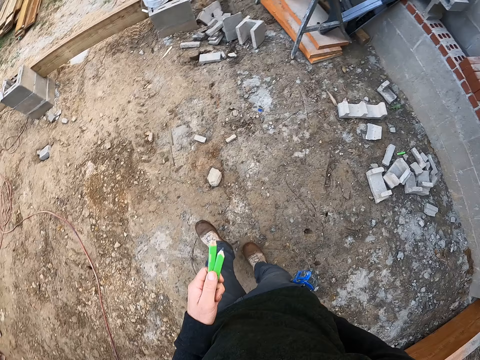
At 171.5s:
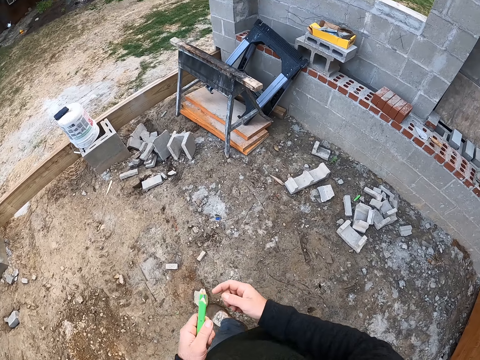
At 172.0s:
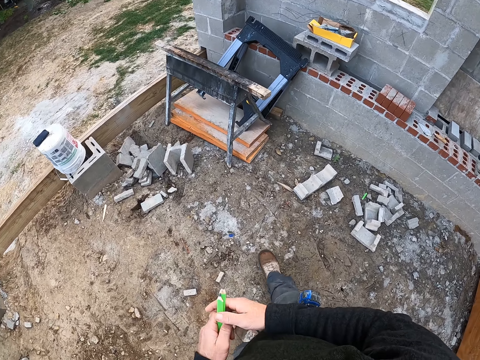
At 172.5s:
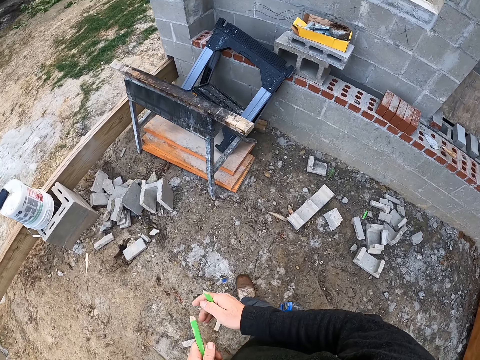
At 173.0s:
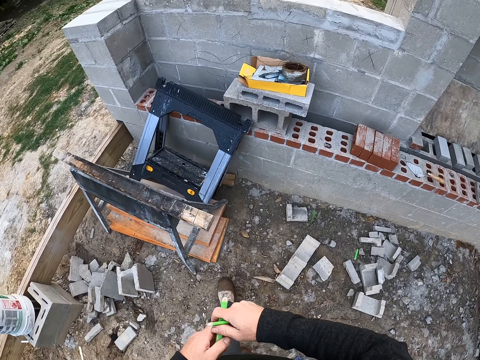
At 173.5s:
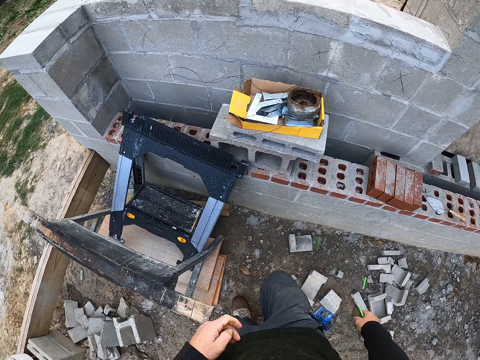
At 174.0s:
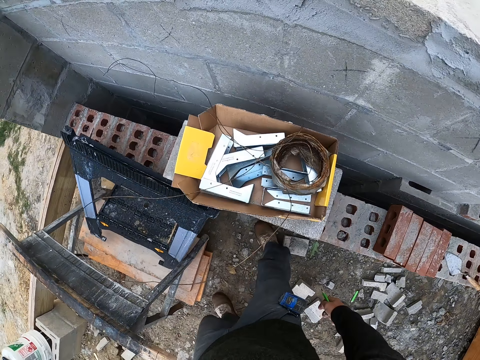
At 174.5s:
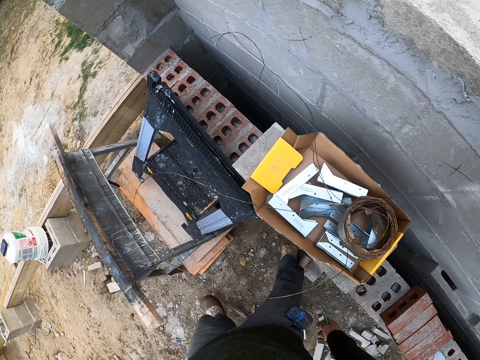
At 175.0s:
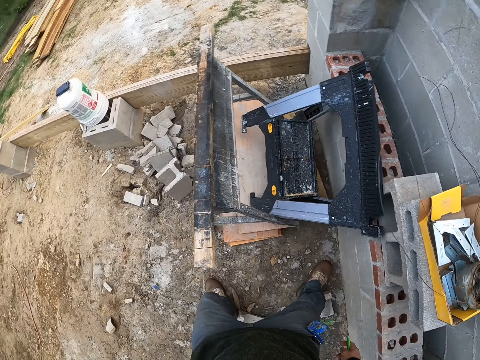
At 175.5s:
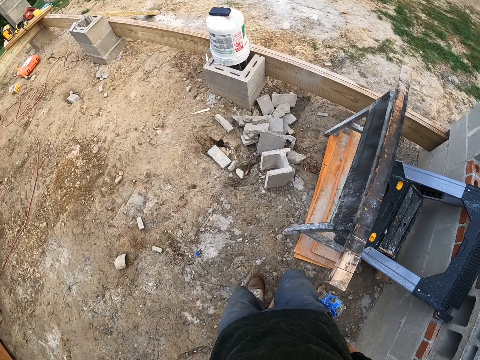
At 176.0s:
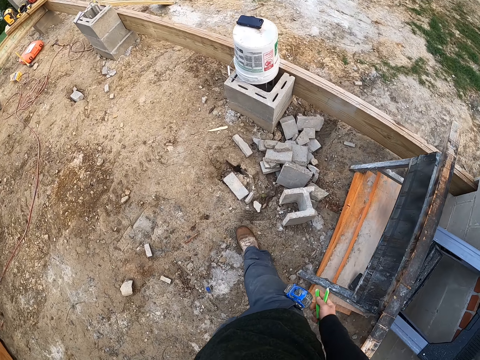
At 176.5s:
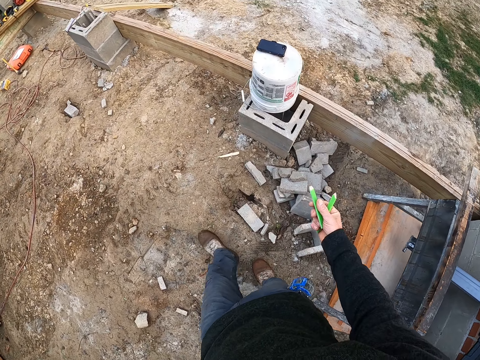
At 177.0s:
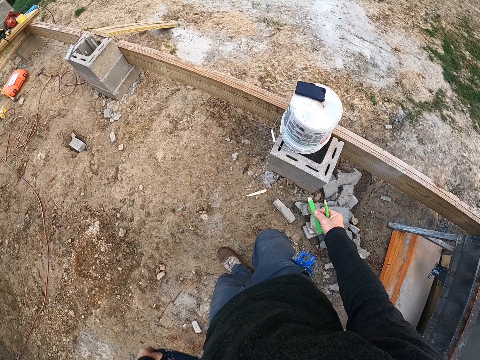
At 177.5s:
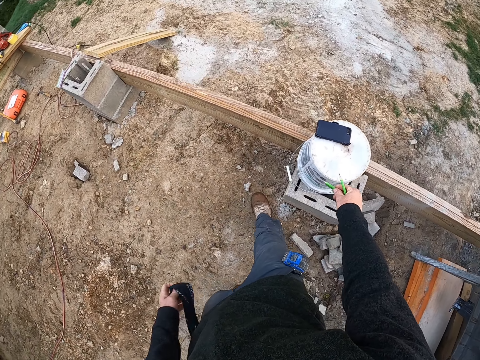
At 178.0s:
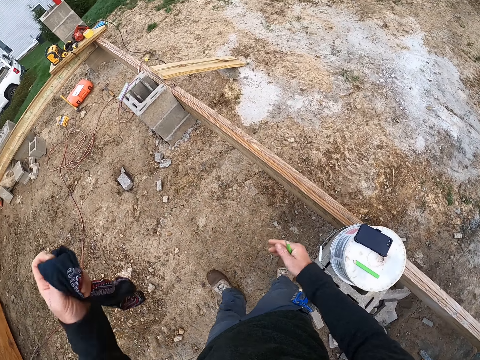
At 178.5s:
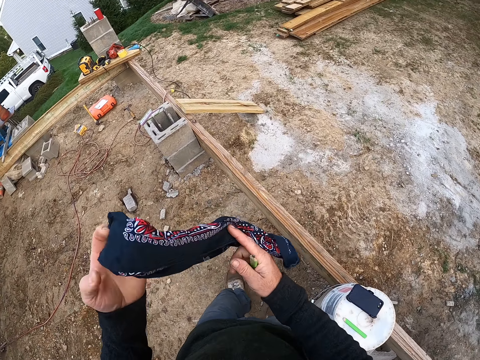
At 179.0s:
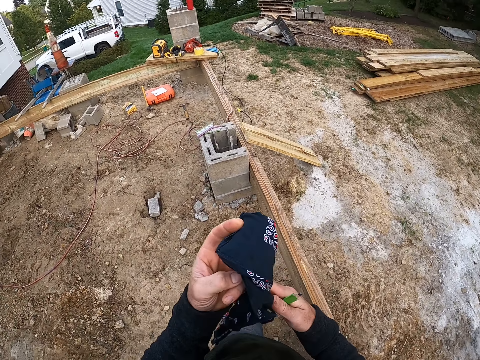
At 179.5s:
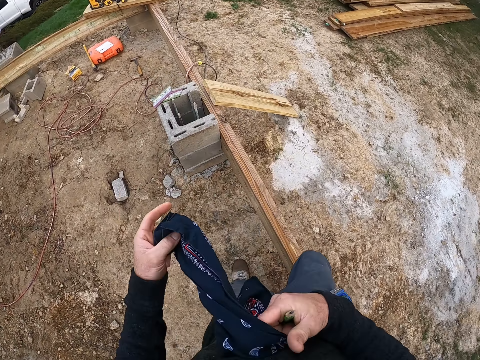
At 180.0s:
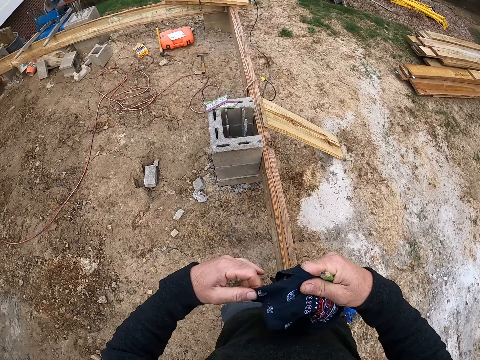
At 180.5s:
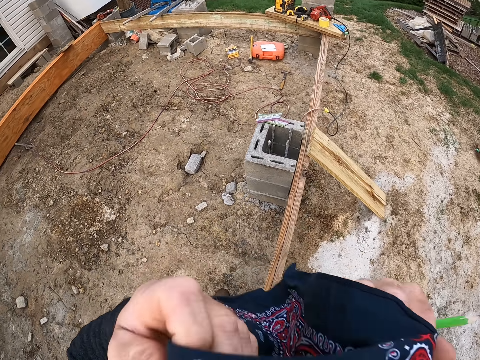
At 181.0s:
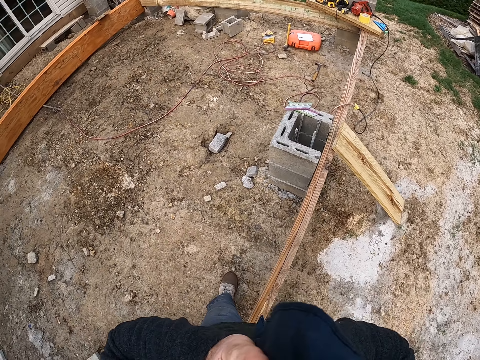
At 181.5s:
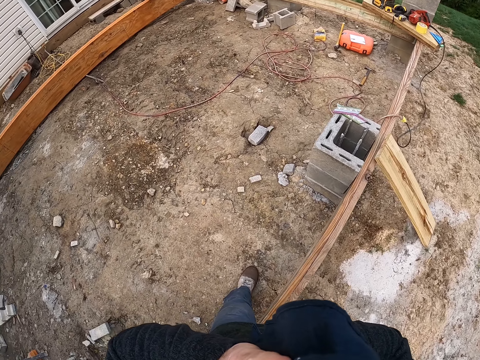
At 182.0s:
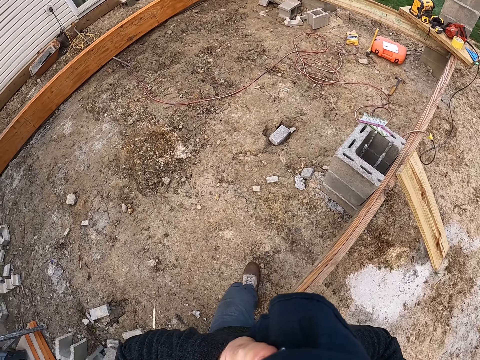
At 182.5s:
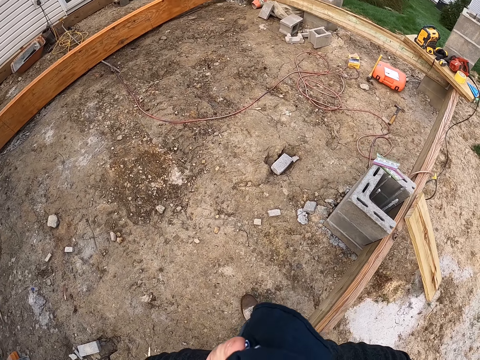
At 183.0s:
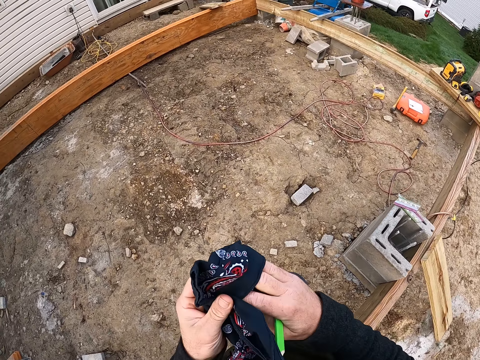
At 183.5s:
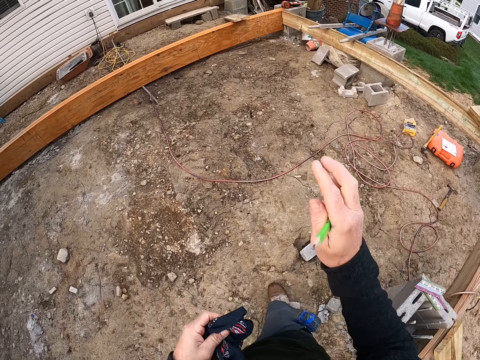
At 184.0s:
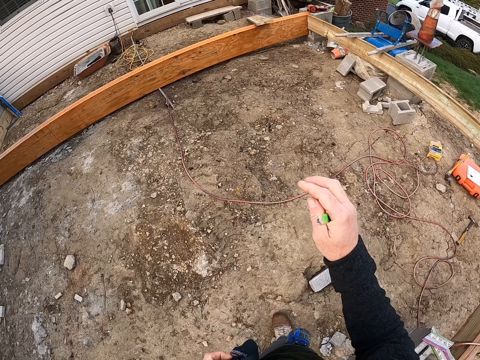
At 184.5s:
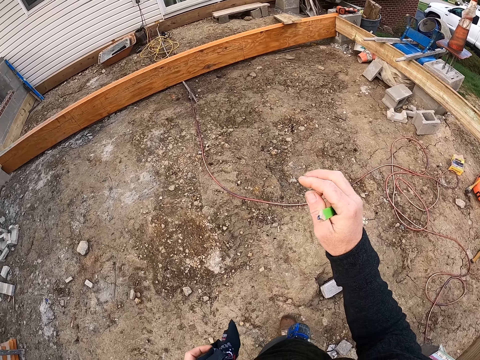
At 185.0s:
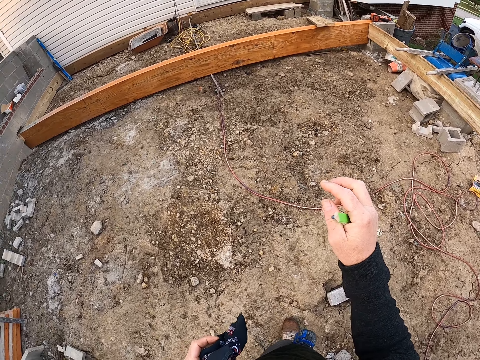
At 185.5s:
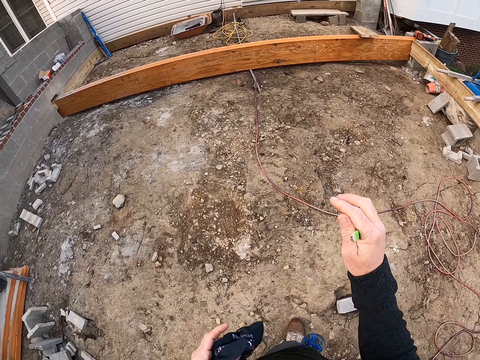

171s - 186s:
The camera wearer passes the pens to his right hand. He stands on the ground. He walks on the ground. He drops one of the pens in his right hand on the bucket he picked it from. He raises a piece of cloth with both hands. He walks on the ground. He stands on the ground. He makes hand gestures with his right hand.

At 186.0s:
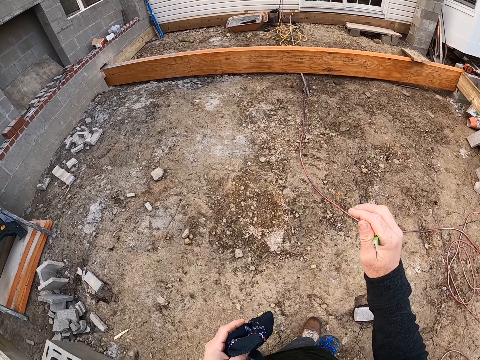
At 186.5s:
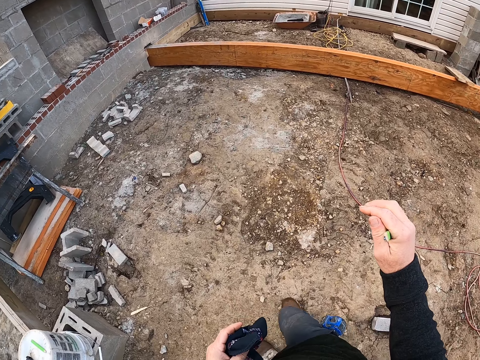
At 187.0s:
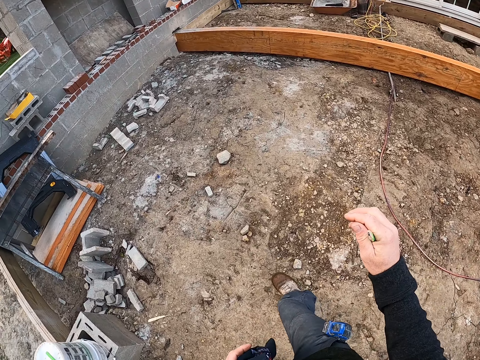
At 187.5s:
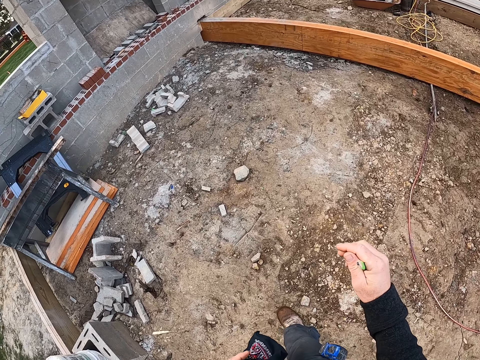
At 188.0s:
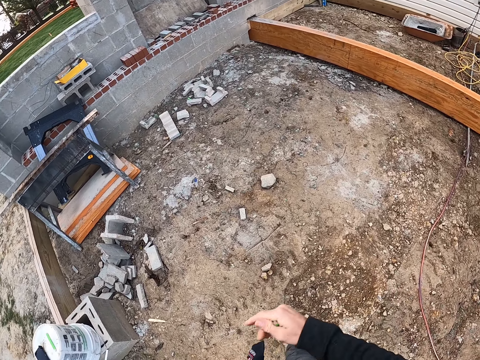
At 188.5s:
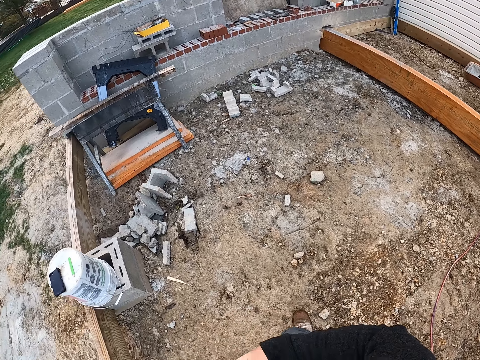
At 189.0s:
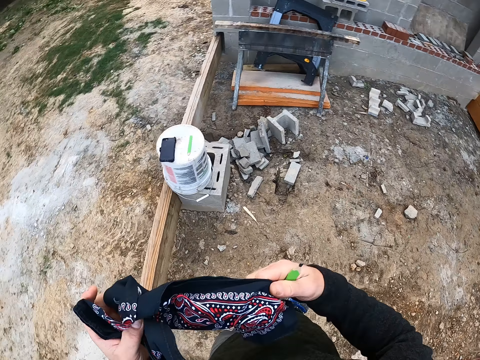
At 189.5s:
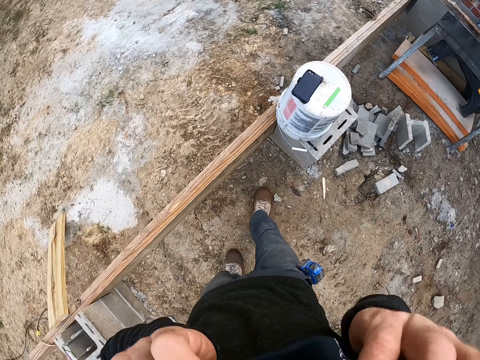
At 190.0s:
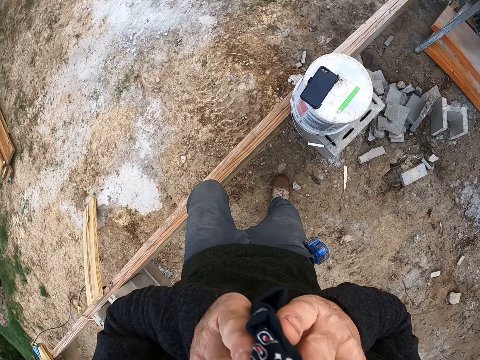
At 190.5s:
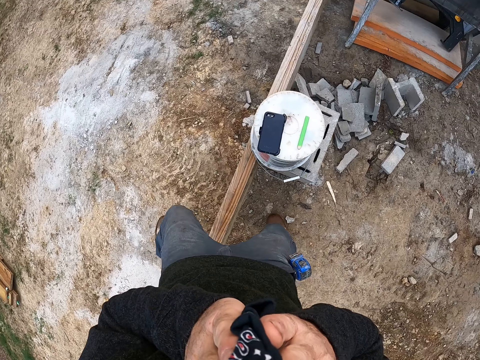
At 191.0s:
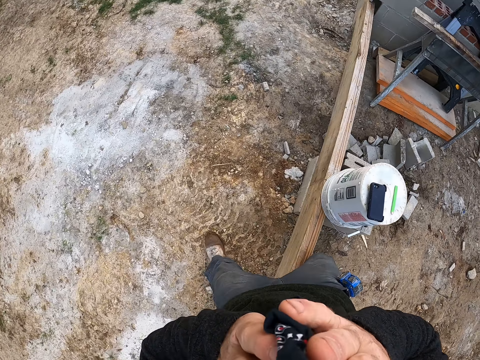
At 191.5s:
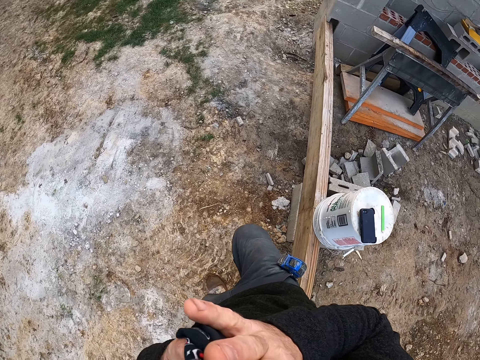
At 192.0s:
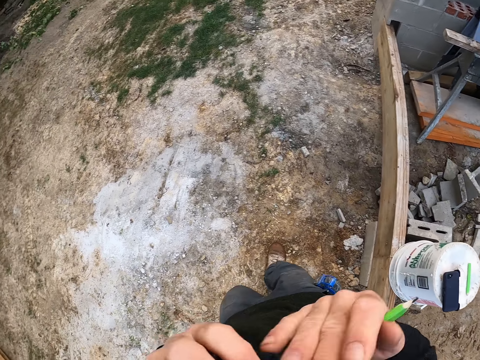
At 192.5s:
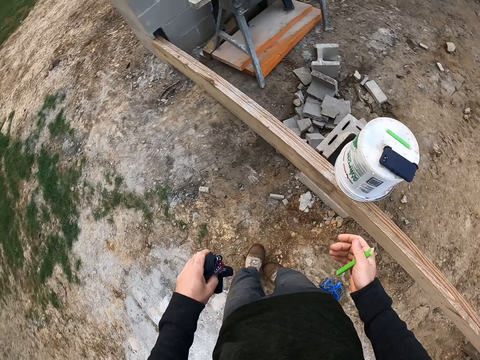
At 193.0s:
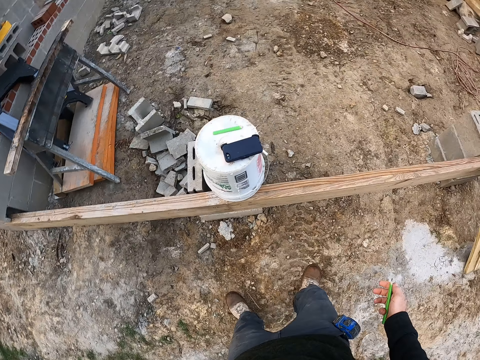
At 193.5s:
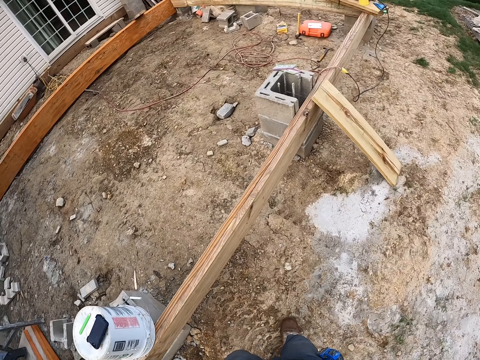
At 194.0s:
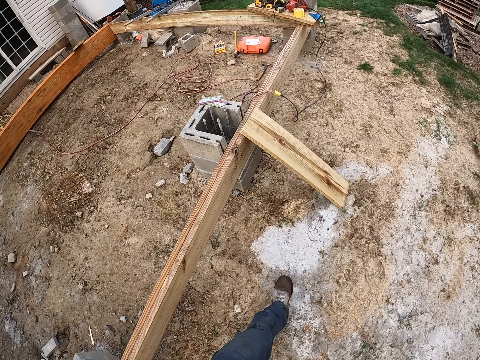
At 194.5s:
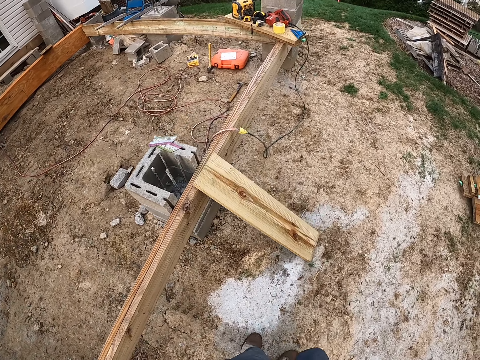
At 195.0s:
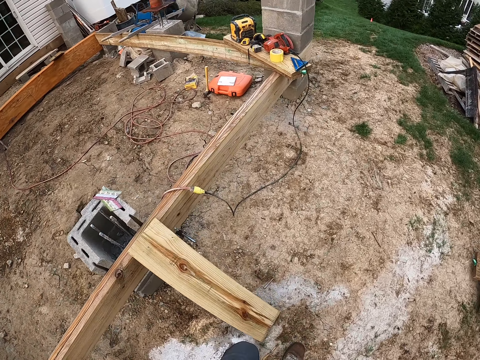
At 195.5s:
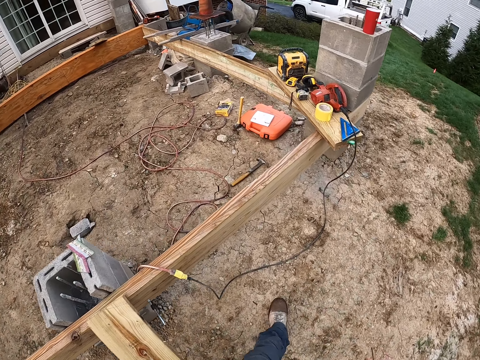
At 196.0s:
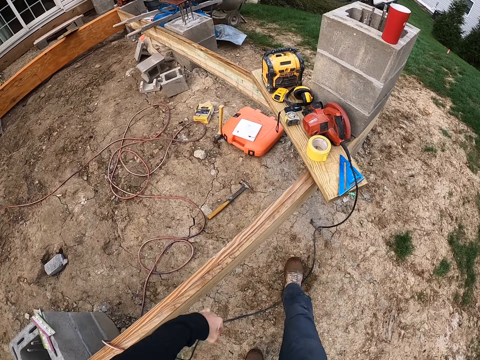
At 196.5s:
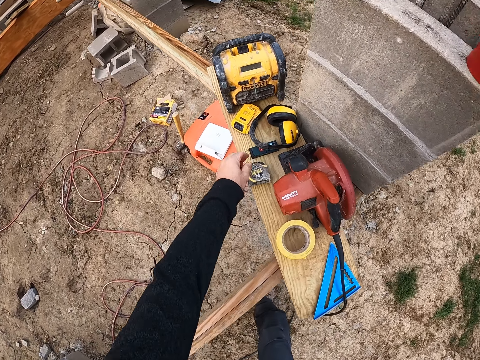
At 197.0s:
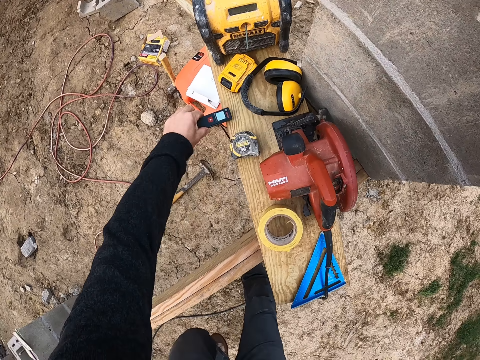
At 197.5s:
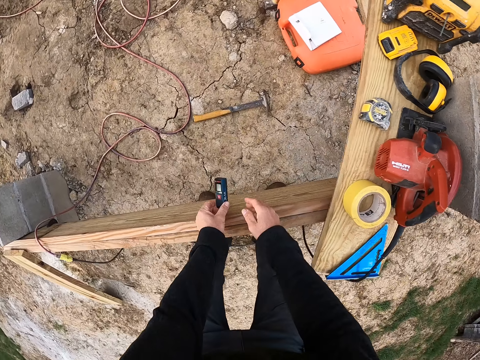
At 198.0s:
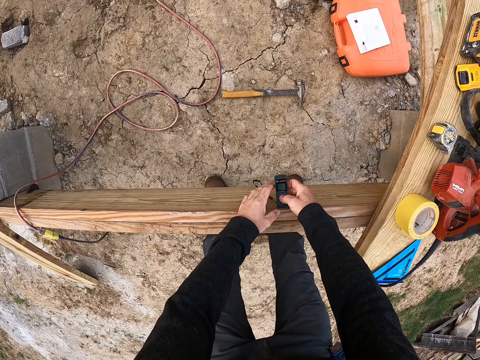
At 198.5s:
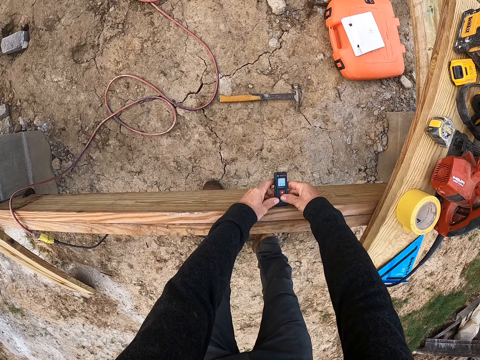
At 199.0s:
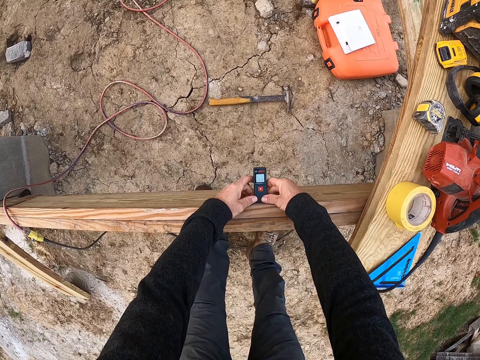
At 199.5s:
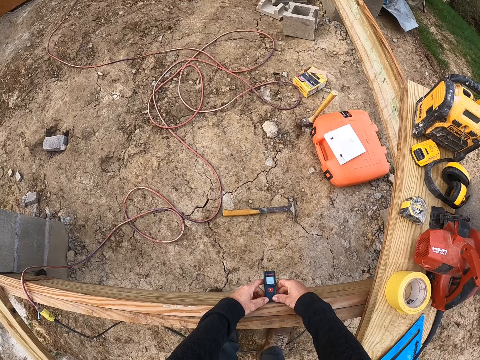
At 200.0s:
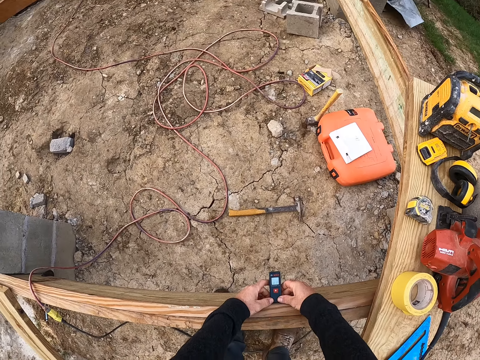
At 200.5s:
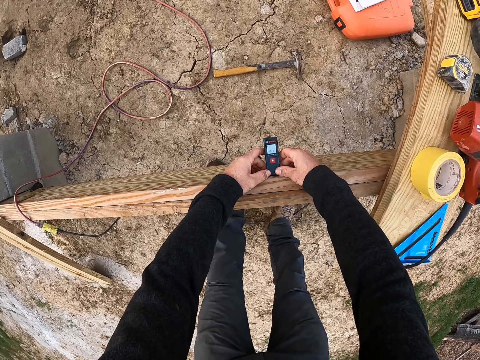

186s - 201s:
The camera wearer walks on the ground. He raises a piece of cloth with both hands. He drops both hands. He walks to another part of the site. He picks up a device with his left hand from a plank. He places the device against another plank with both hands. He measures something on the foundation.
